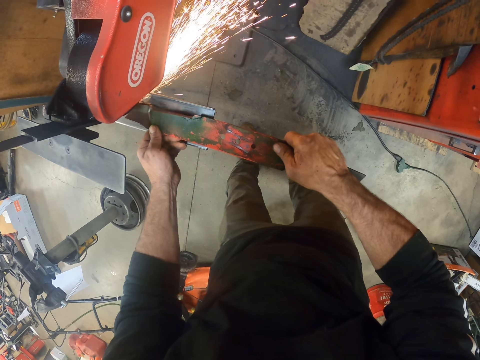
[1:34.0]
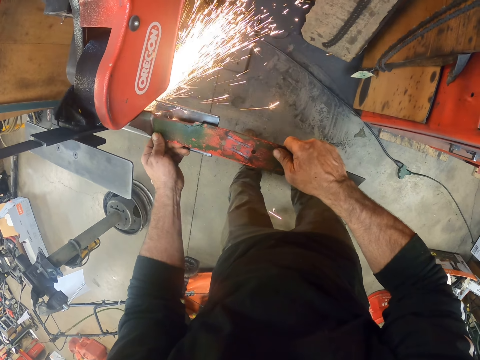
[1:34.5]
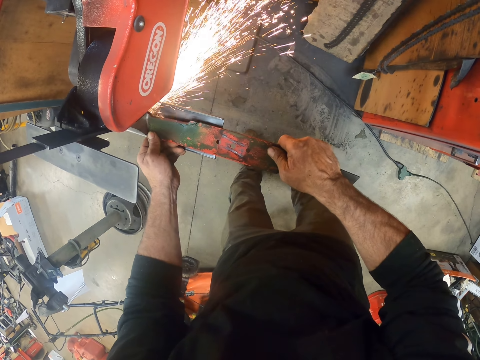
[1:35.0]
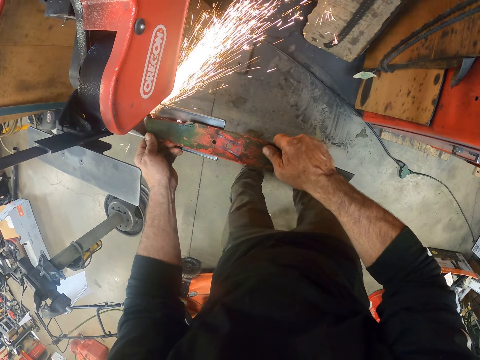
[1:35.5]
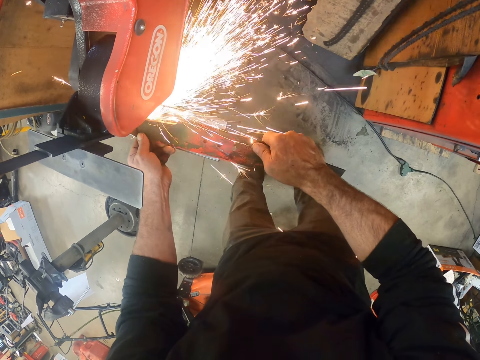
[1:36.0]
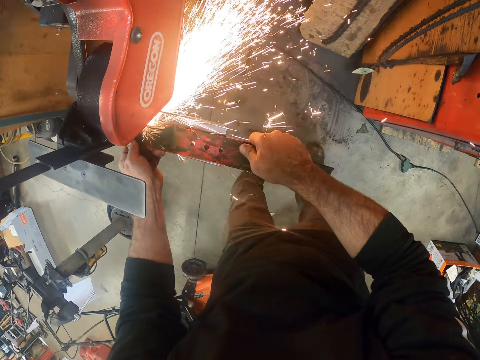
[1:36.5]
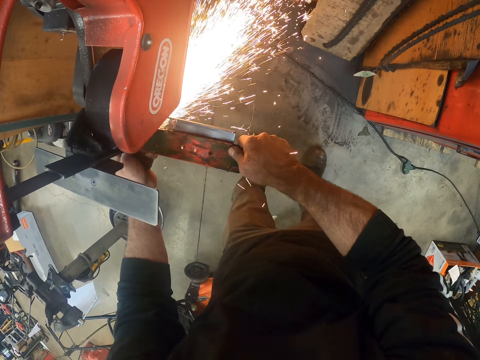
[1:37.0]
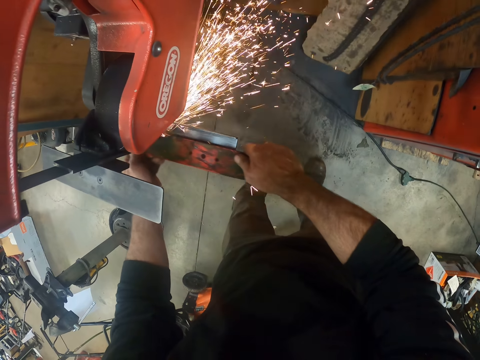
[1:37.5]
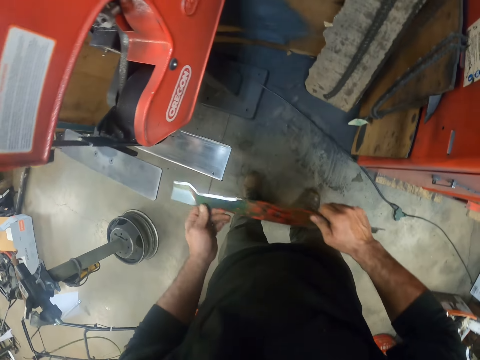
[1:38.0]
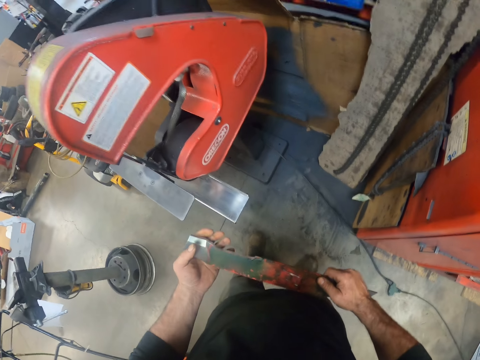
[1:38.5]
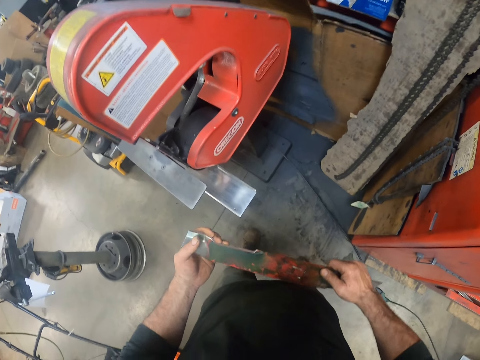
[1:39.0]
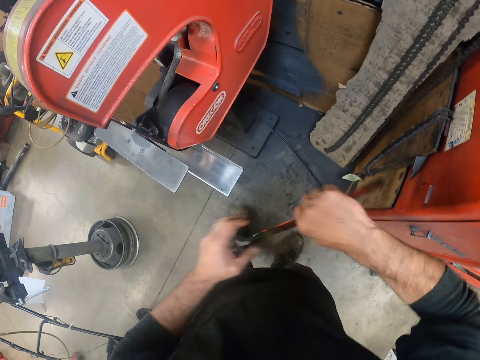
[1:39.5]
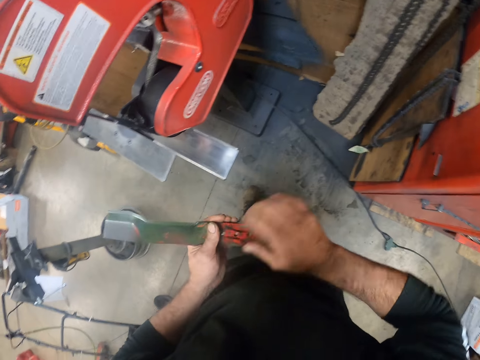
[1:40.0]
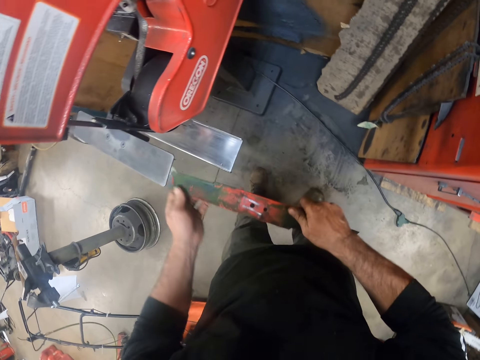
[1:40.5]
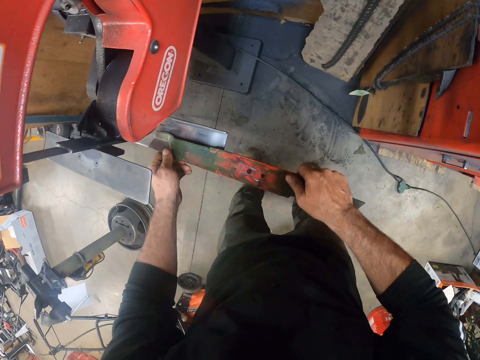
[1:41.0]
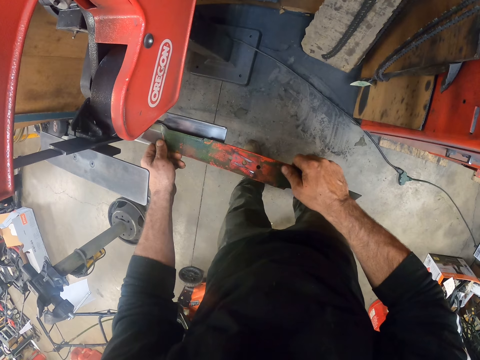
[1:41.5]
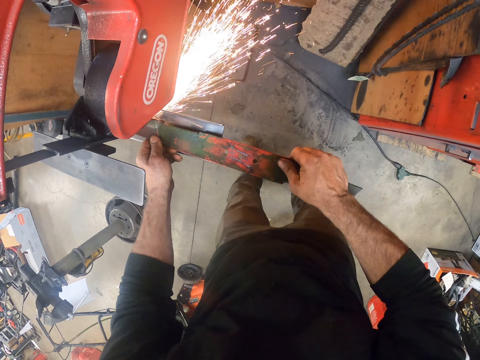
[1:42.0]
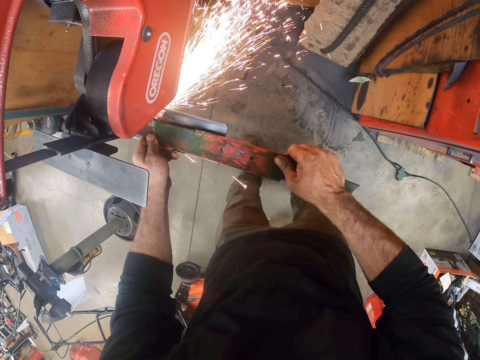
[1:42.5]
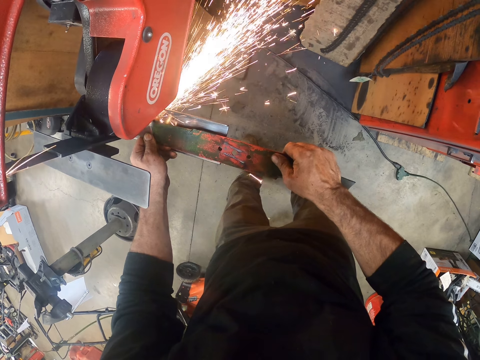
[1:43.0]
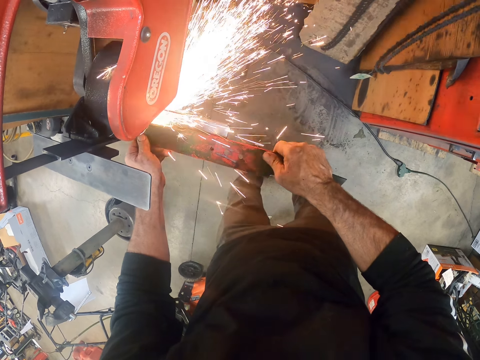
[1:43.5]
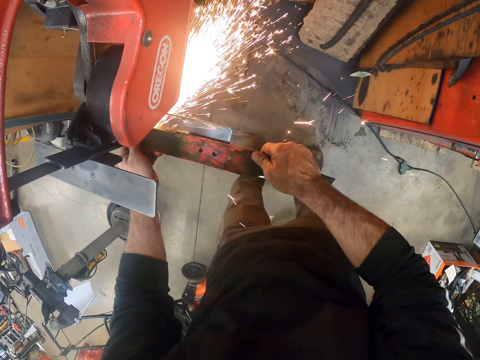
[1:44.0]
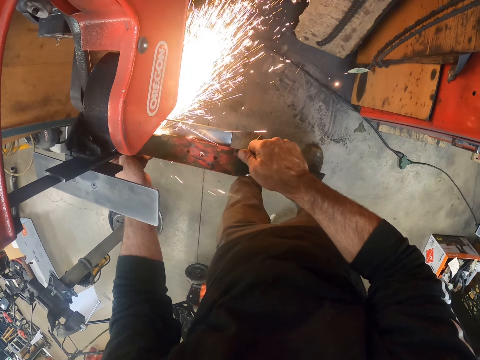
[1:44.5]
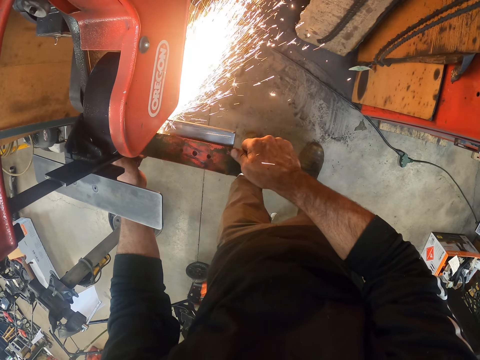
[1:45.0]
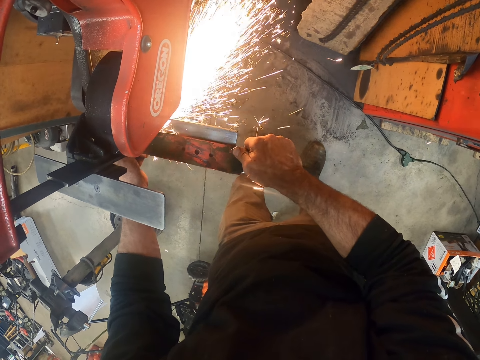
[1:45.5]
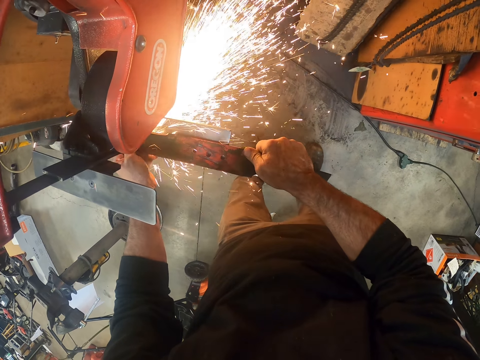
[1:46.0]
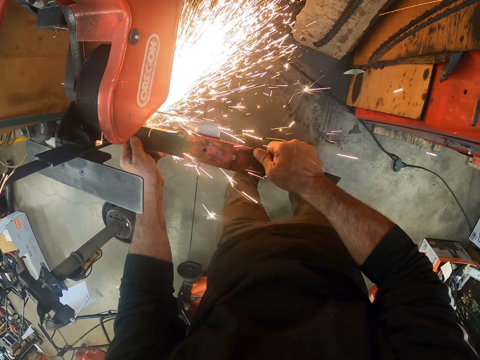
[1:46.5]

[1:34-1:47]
The camera wearer touches the metal plate in the hand. They turn the metal plate in the hands. They grind the metal plate on the grinding machine.

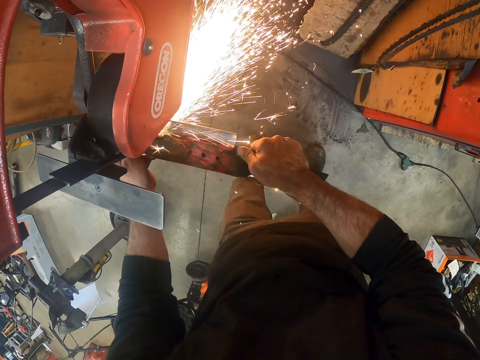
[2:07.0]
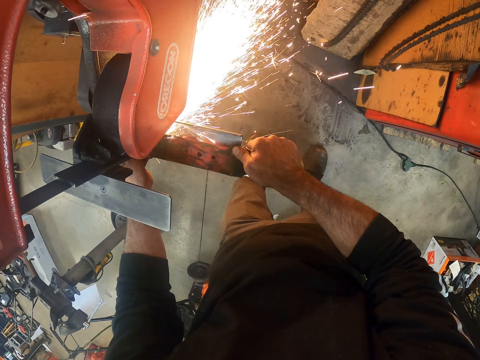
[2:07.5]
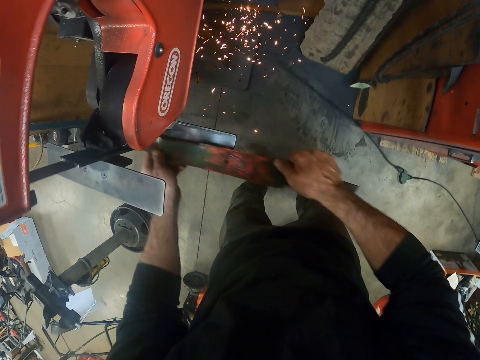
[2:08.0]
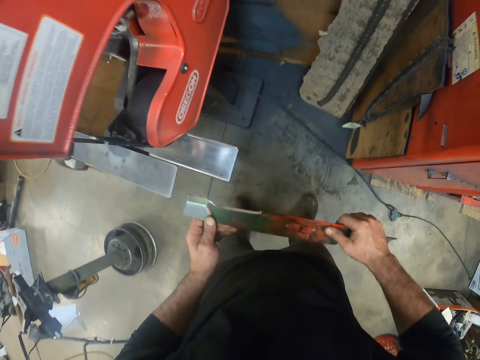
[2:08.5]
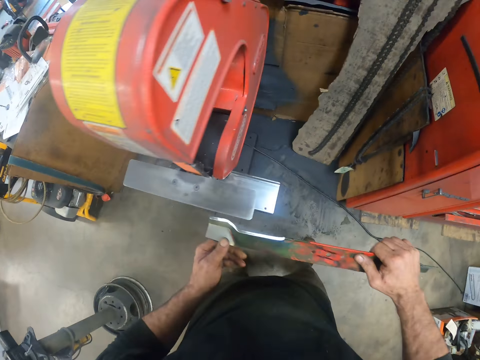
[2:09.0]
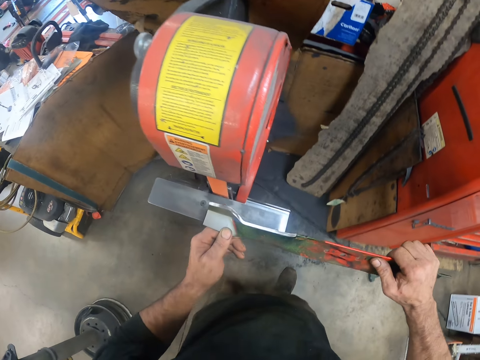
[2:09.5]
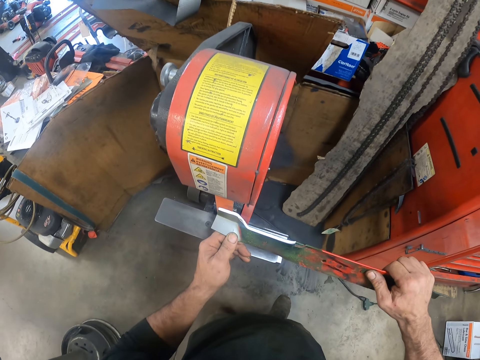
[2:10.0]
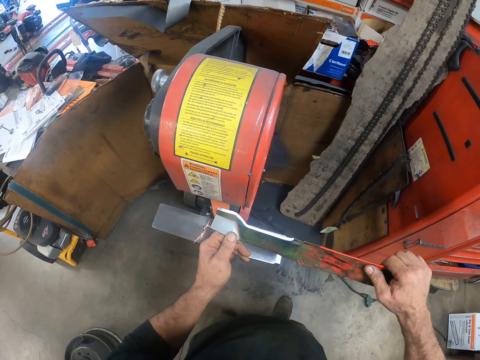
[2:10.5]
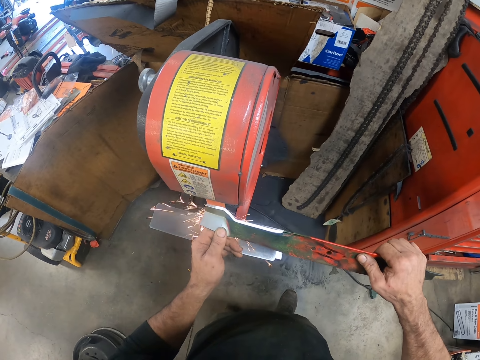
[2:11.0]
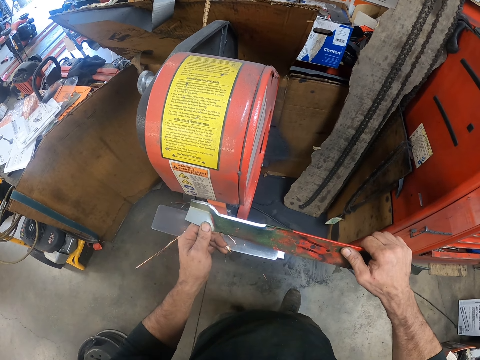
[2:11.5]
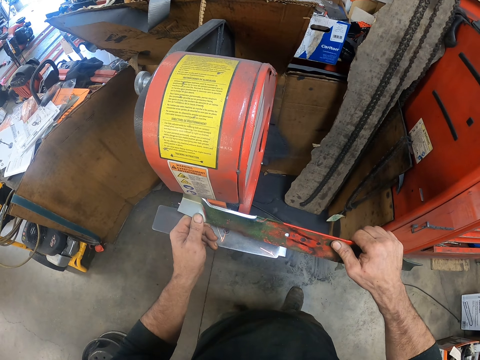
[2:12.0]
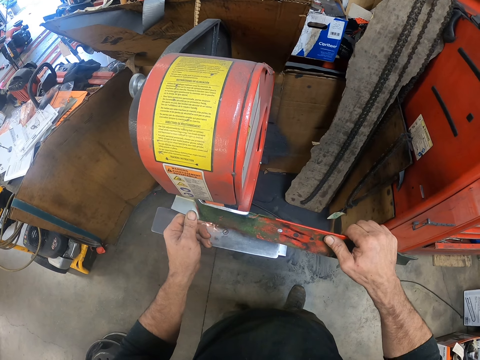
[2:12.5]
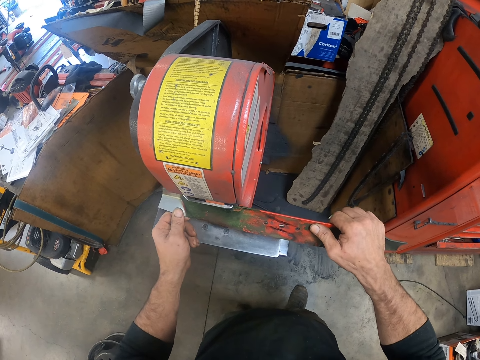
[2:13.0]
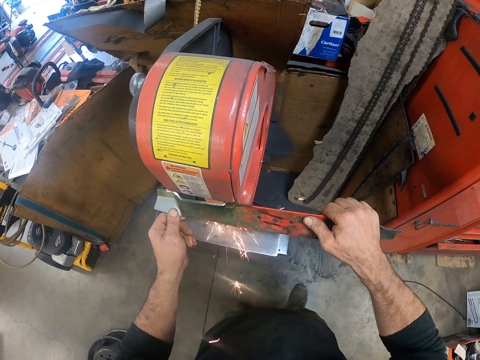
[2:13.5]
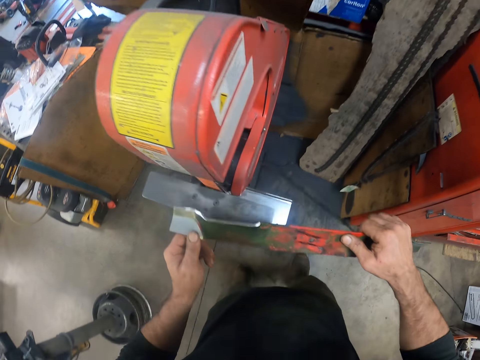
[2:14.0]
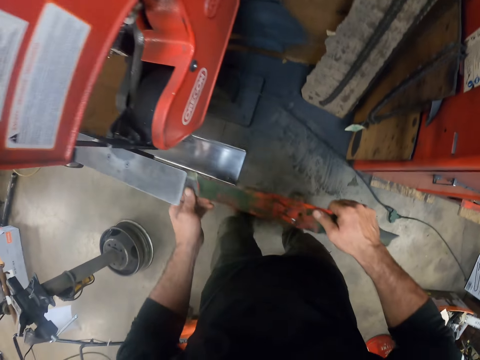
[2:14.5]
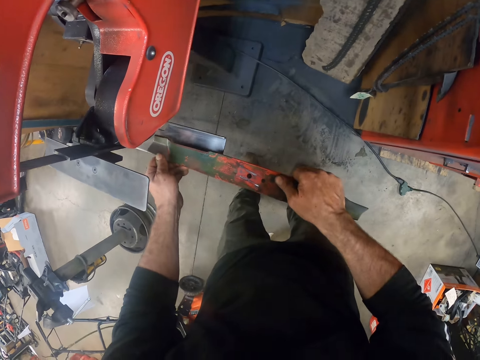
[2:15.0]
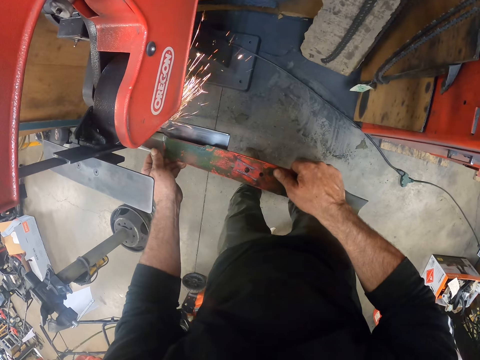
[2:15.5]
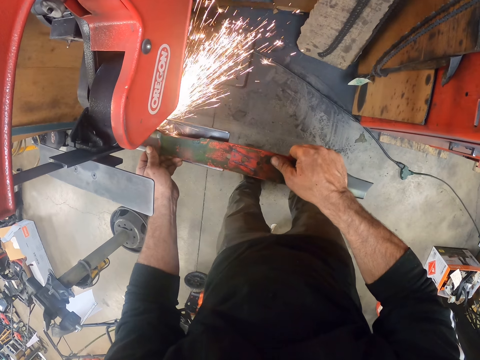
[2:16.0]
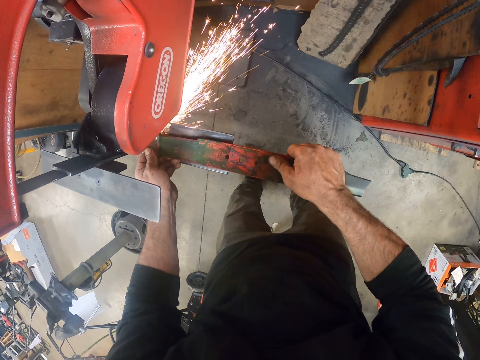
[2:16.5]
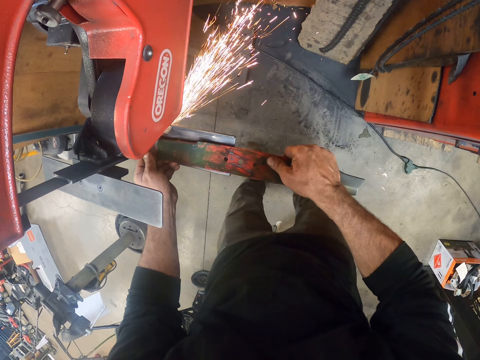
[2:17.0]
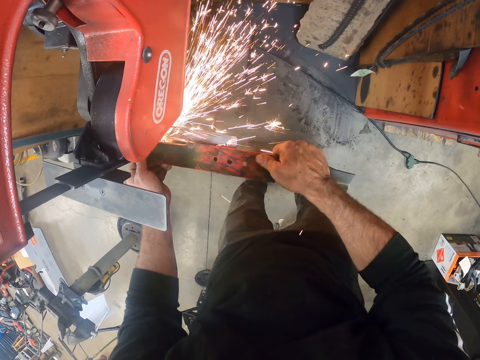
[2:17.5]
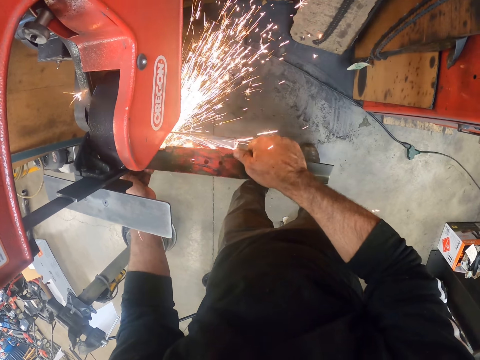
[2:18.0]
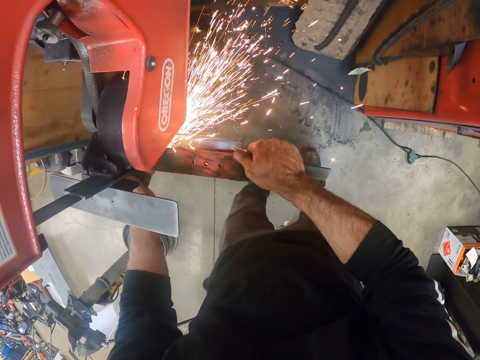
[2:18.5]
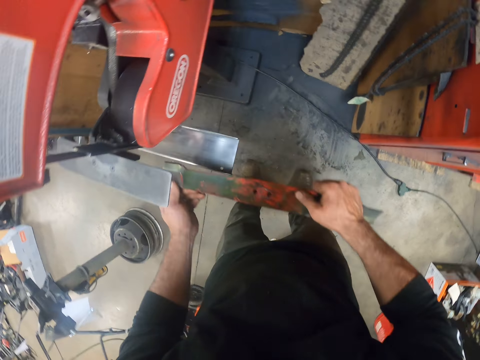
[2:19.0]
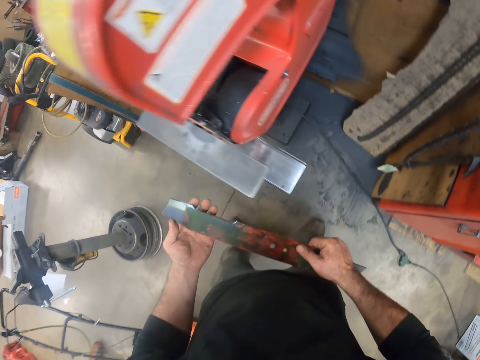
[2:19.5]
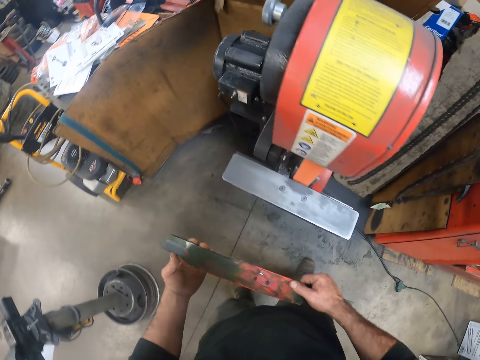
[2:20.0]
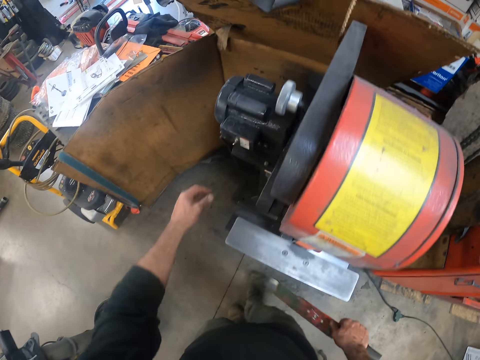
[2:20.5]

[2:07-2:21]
The camera wearer lifts the metal plate. They grind the metal plate on the grinding machine. They stare at the metal plate in the hand.
